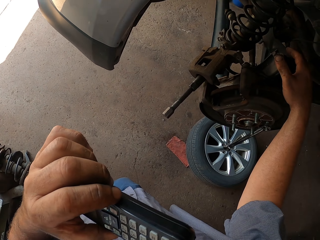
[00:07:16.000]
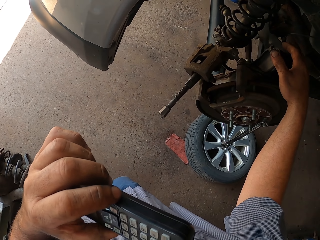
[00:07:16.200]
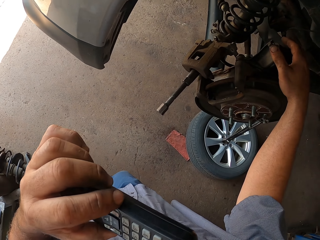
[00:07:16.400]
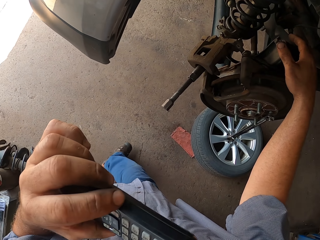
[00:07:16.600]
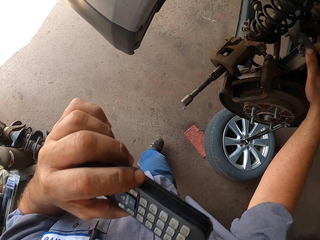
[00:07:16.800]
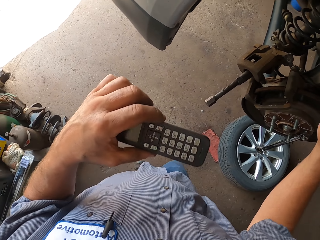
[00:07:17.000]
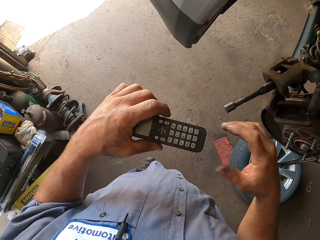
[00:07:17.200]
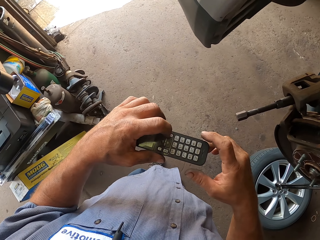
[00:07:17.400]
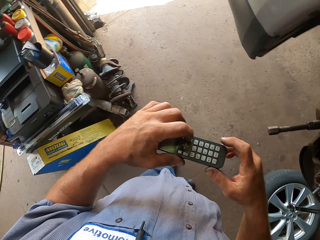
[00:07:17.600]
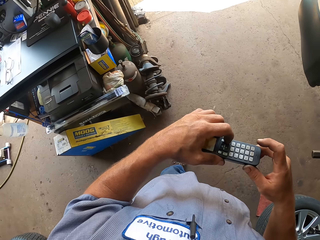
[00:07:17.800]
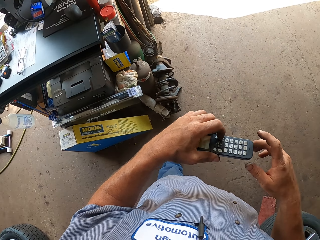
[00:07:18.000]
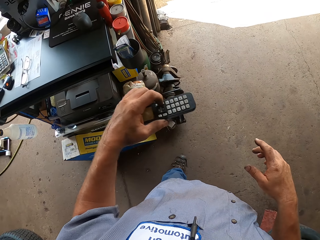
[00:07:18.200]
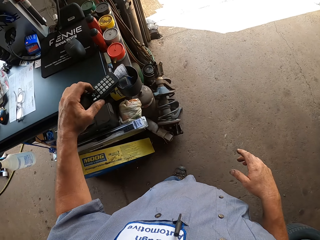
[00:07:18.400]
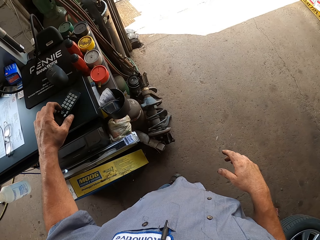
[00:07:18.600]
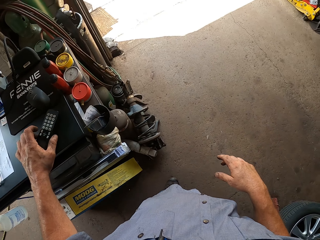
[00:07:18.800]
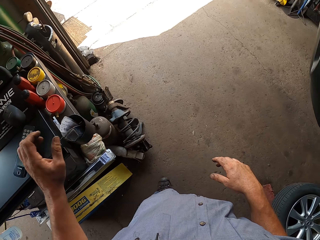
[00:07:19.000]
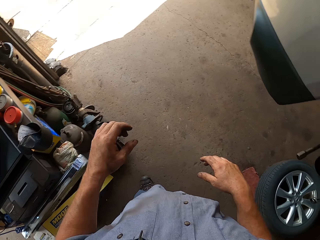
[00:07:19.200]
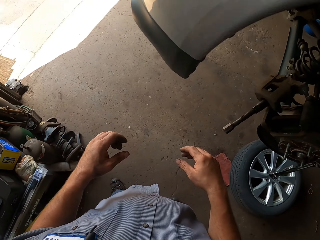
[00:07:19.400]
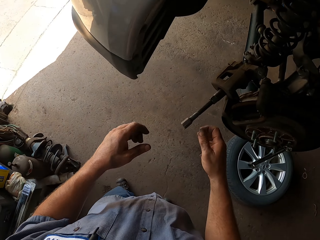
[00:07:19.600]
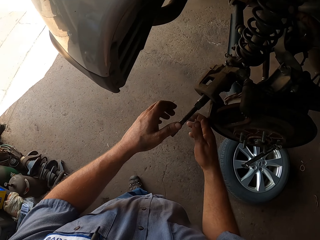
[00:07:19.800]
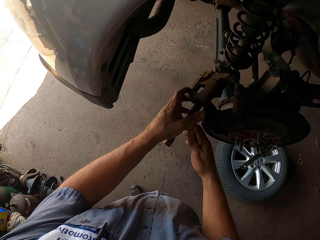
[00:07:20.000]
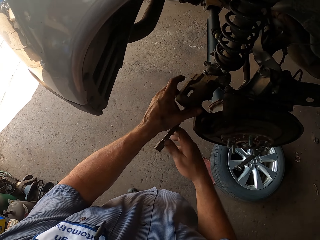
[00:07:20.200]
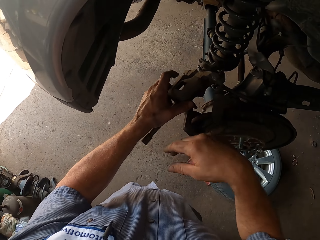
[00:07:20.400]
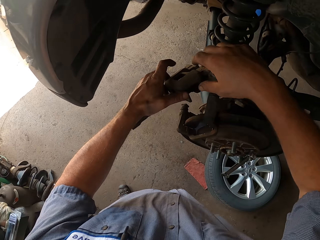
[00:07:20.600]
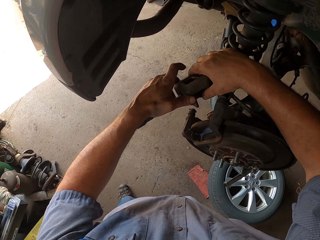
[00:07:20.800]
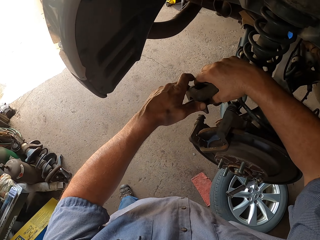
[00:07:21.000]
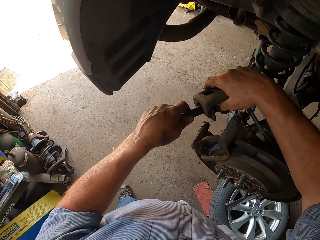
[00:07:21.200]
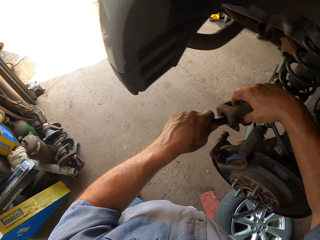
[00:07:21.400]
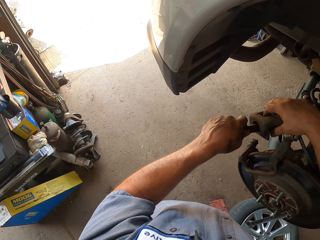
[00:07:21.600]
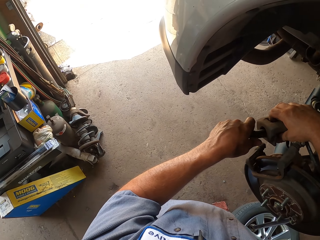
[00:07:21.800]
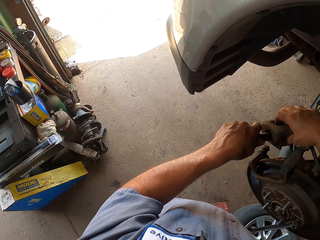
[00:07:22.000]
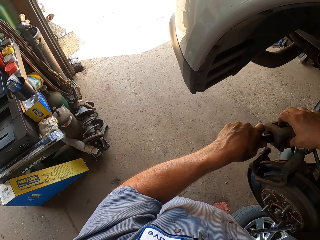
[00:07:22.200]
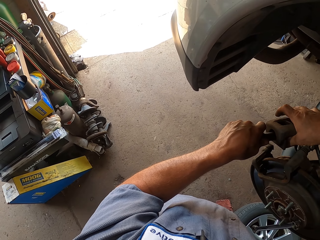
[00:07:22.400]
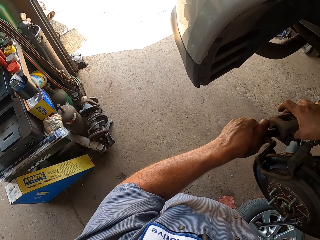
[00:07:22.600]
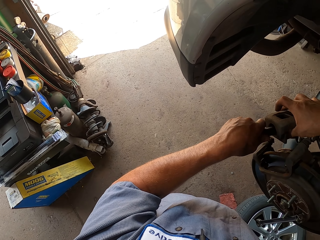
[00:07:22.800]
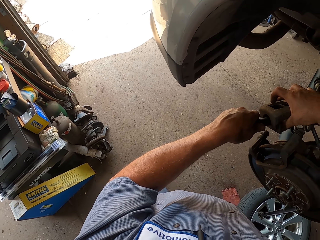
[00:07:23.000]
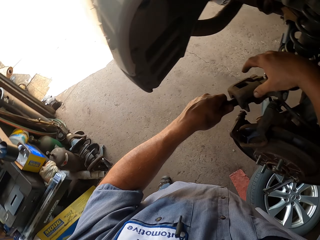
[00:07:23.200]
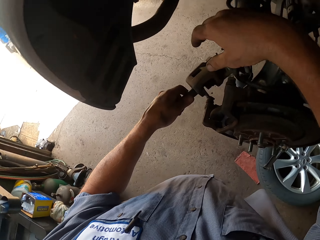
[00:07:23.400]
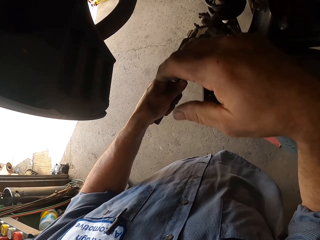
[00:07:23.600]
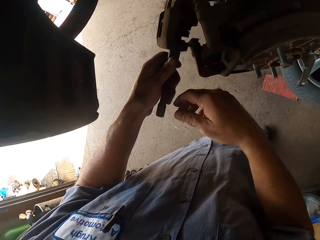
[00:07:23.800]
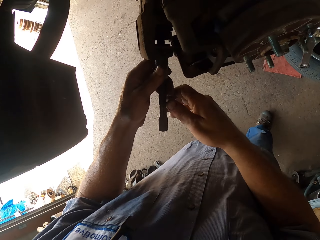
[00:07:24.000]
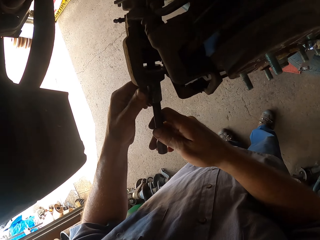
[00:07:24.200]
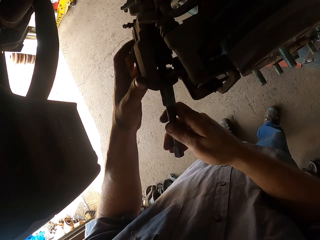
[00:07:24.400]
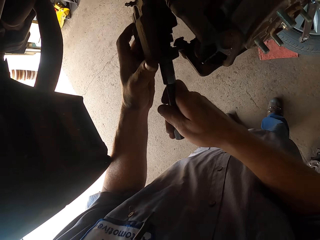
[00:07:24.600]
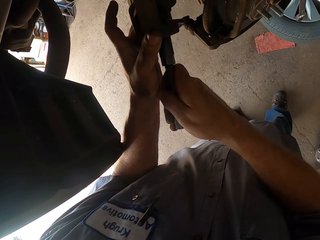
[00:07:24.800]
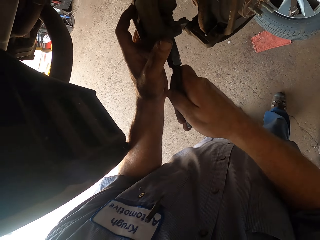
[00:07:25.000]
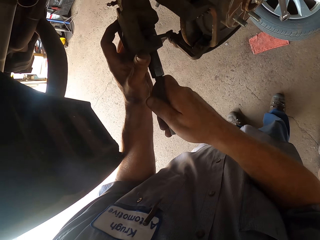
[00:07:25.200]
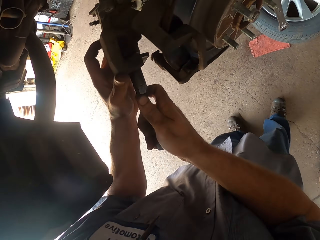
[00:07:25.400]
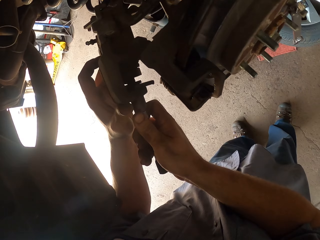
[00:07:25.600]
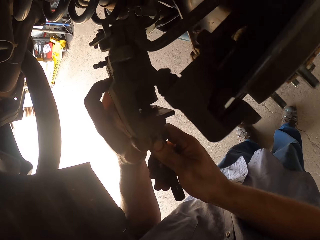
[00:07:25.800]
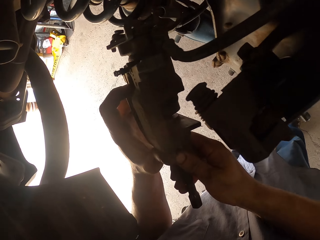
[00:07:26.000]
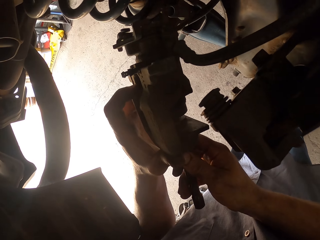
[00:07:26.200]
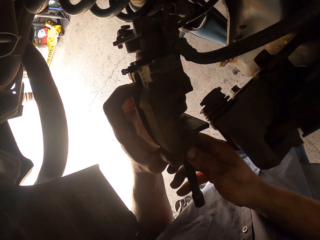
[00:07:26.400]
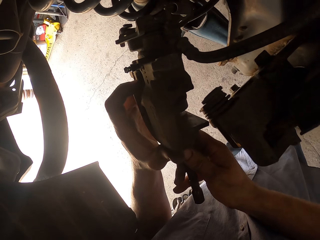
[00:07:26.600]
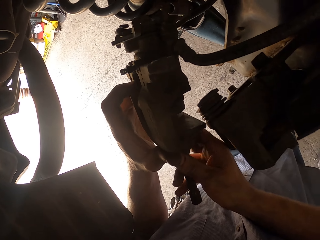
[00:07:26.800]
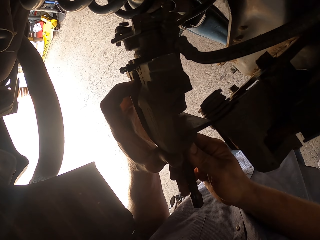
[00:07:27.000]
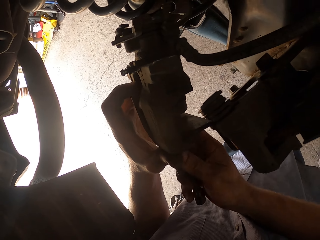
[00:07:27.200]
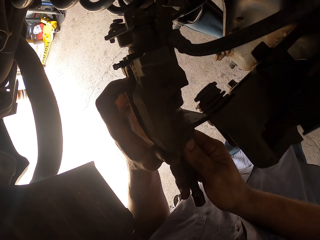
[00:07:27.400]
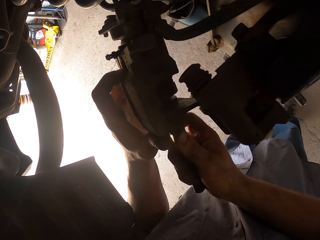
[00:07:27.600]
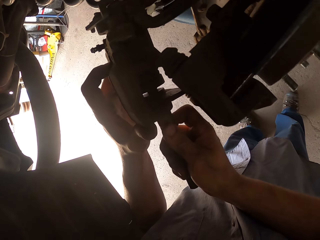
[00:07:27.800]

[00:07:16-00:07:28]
The camera wearer puts the phone on the table. They fix the hub wheel.

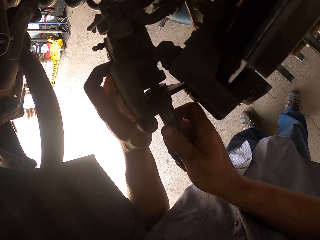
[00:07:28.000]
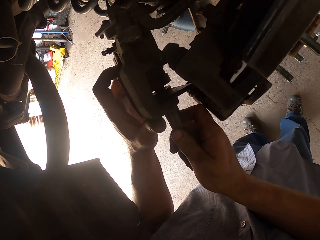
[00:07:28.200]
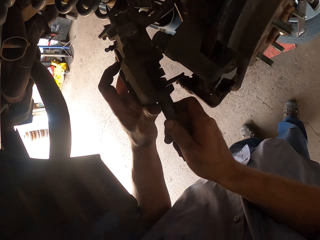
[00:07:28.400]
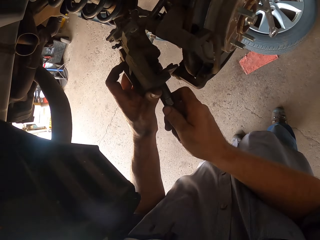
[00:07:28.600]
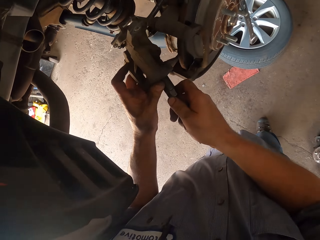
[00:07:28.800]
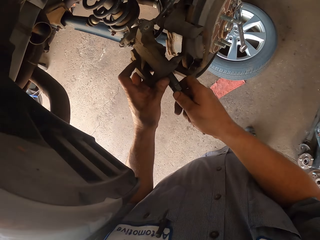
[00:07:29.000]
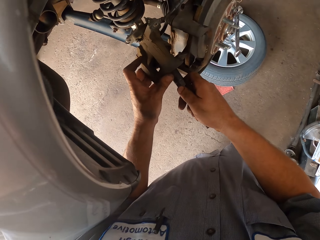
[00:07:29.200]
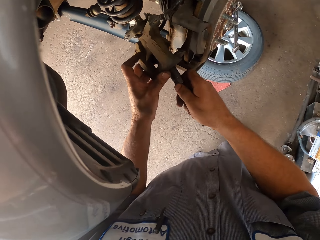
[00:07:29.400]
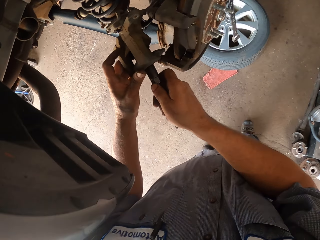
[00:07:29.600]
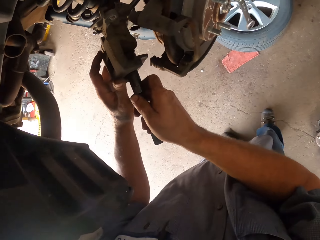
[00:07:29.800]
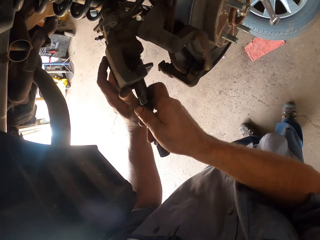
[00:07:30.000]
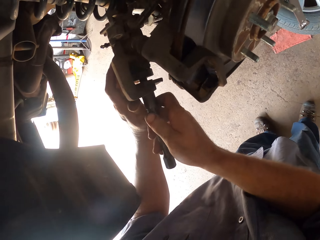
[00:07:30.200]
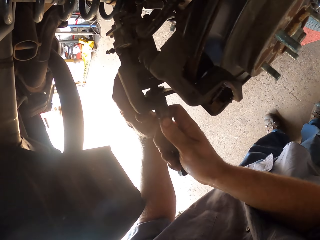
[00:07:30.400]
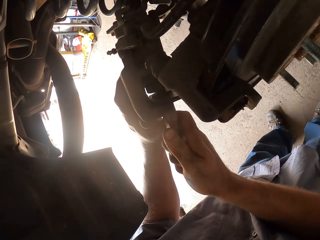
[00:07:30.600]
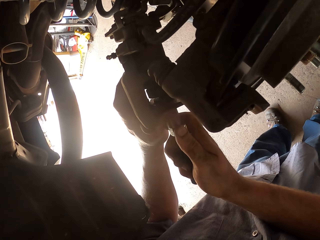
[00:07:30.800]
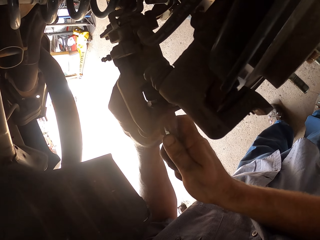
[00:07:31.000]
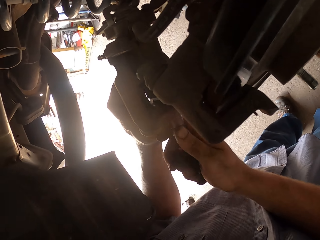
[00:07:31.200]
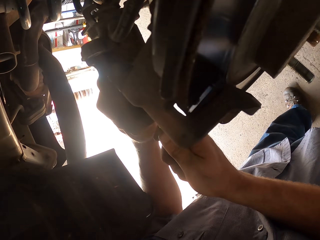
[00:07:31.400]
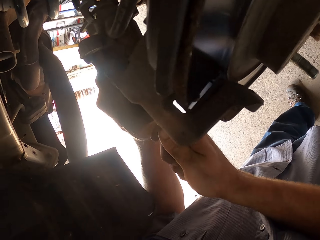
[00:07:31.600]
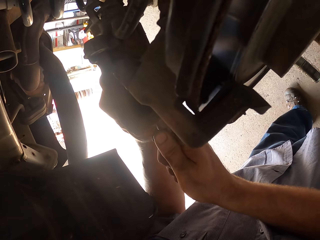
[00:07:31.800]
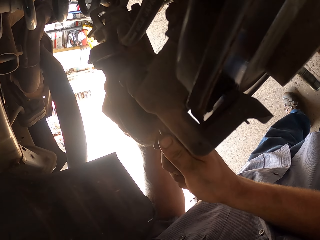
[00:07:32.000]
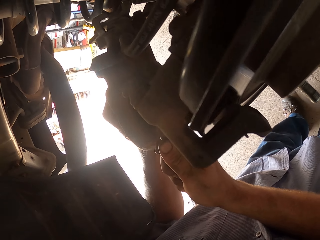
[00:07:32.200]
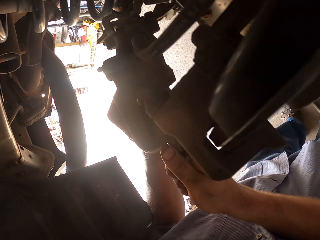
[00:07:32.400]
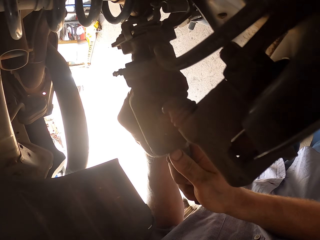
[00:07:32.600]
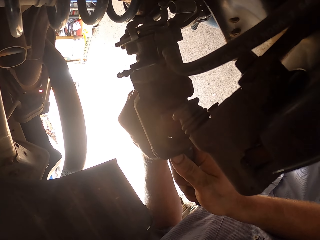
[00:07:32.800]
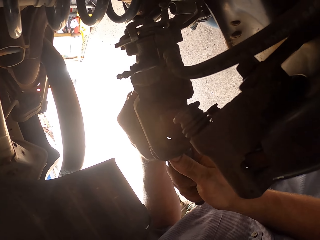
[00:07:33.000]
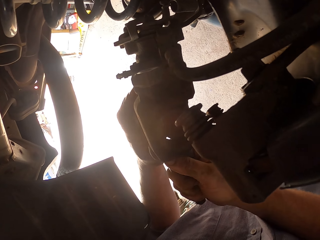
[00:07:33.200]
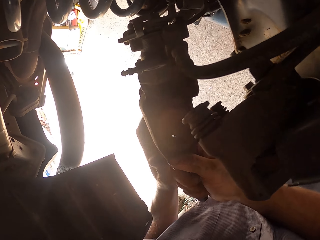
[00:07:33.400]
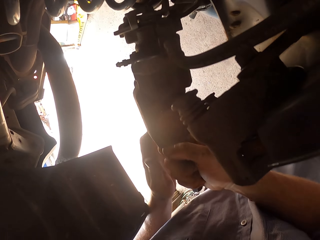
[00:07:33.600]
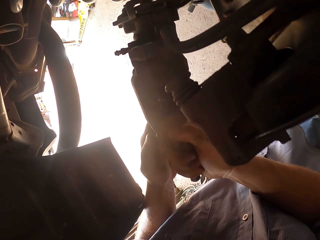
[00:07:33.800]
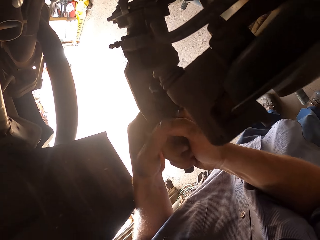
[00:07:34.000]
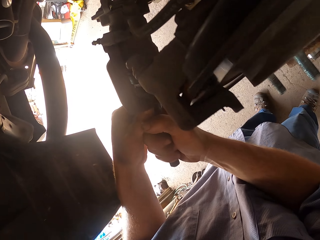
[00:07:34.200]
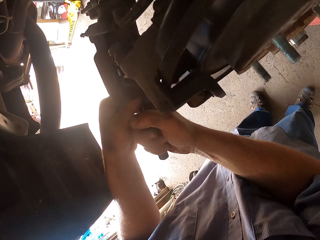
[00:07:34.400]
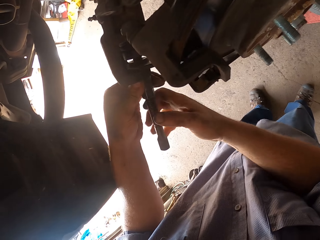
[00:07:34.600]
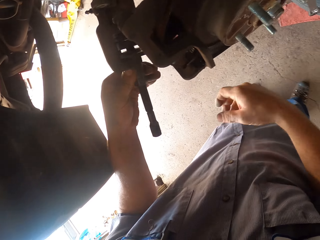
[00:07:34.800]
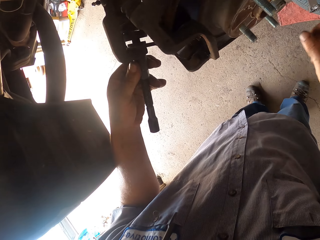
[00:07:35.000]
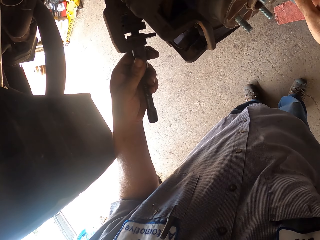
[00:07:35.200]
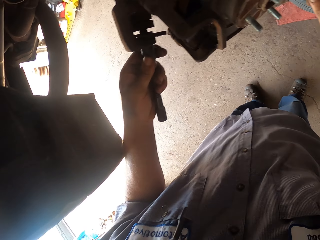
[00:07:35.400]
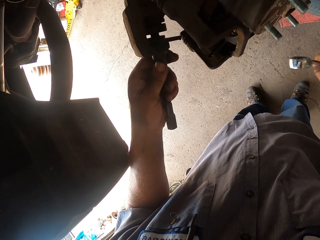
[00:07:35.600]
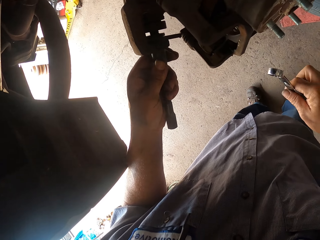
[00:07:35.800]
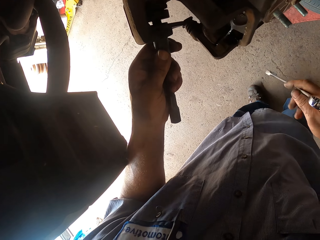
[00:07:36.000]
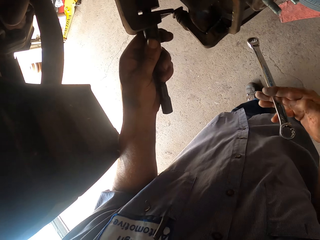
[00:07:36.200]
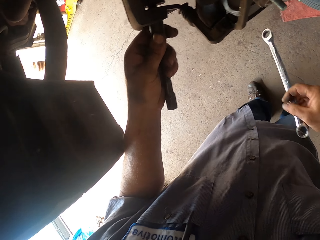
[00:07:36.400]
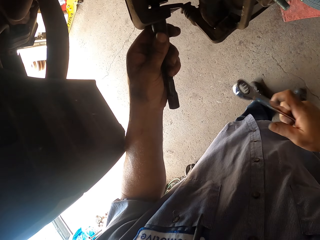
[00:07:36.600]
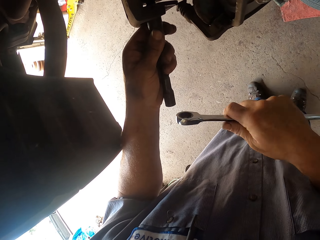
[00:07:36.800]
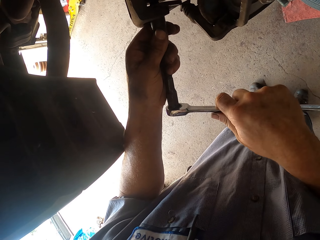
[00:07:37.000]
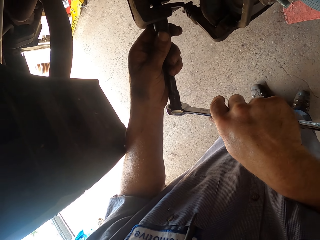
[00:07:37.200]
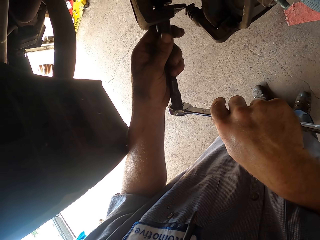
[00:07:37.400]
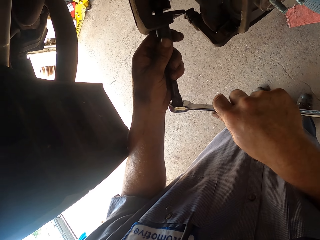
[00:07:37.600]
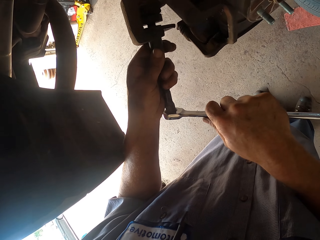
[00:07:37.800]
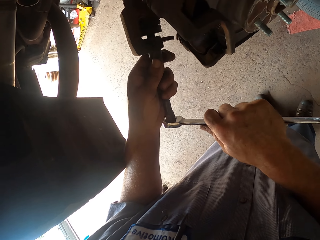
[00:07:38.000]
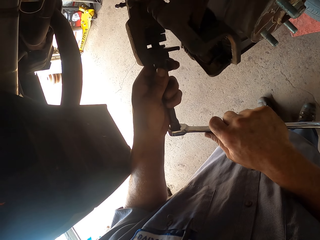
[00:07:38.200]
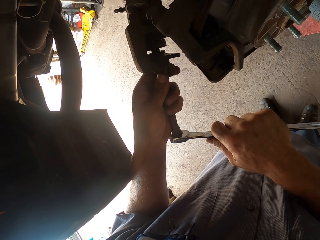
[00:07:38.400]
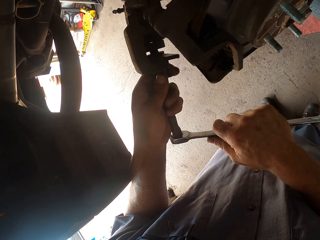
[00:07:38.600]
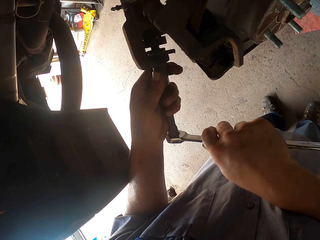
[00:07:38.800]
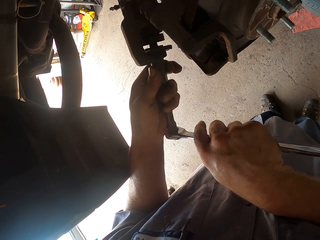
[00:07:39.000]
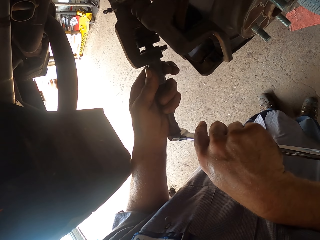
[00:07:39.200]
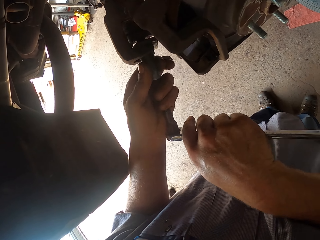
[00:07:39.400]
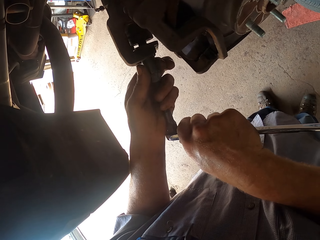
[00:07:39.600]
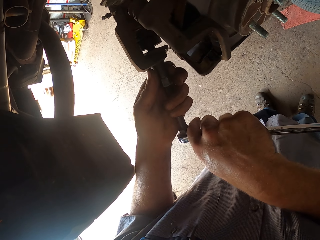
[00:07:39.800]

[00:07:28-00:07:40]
The camera wearer picks up the spanner.
